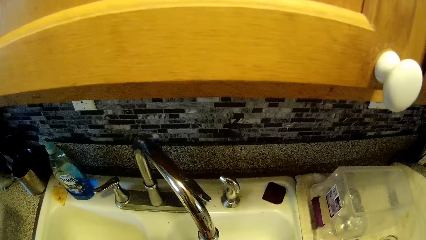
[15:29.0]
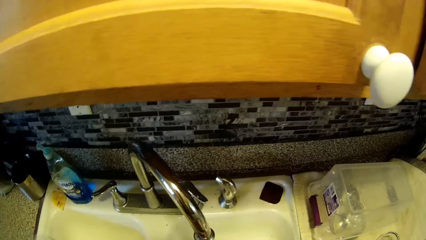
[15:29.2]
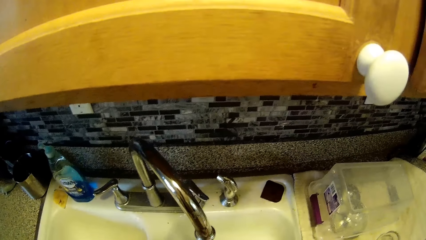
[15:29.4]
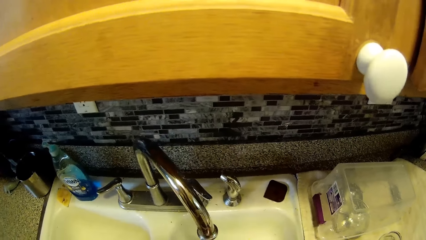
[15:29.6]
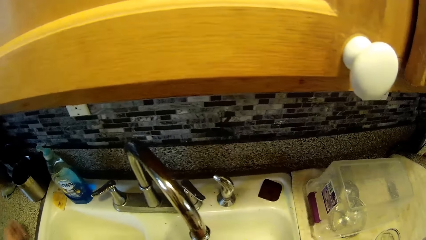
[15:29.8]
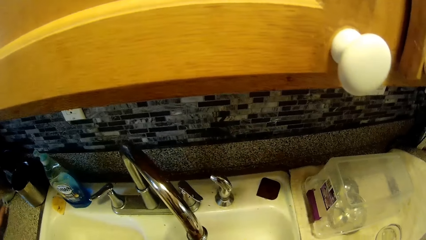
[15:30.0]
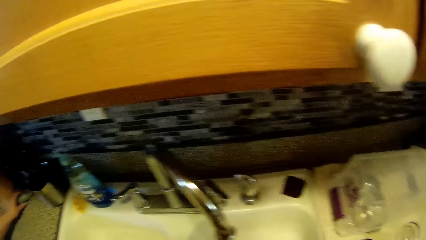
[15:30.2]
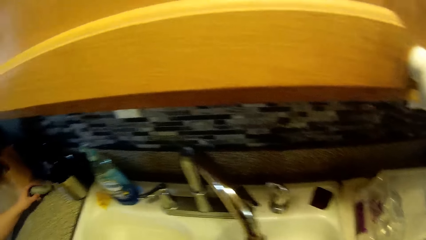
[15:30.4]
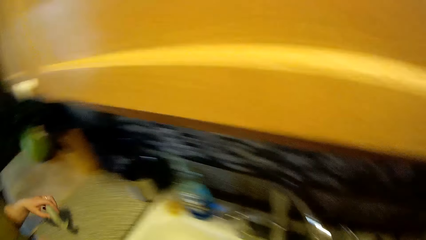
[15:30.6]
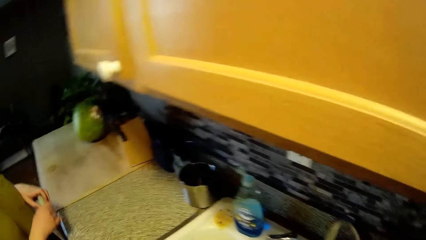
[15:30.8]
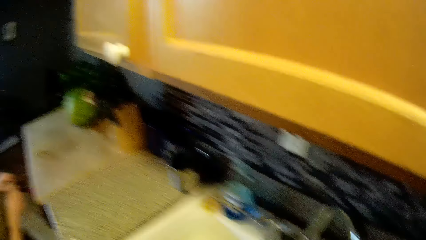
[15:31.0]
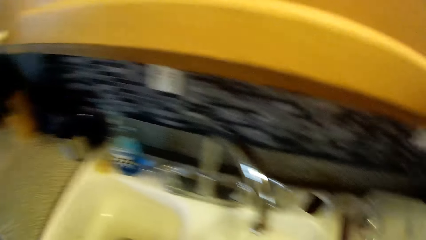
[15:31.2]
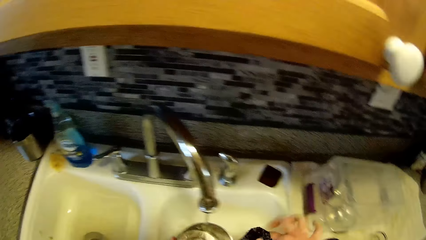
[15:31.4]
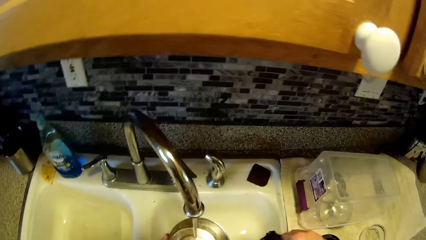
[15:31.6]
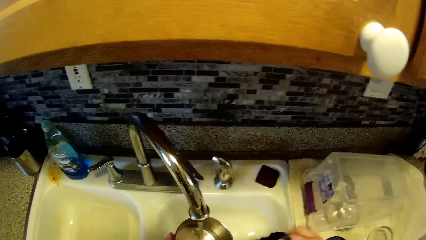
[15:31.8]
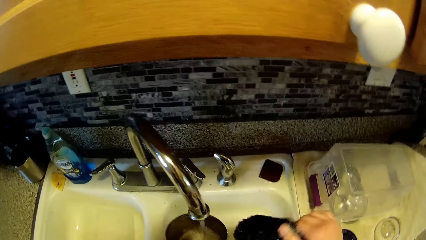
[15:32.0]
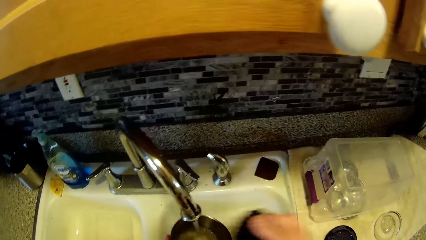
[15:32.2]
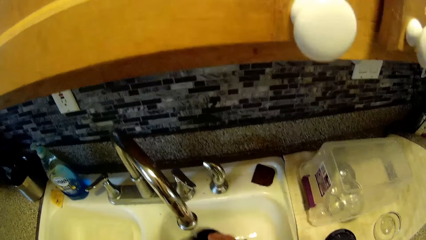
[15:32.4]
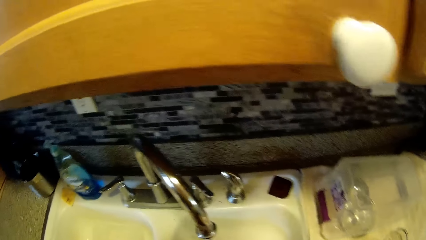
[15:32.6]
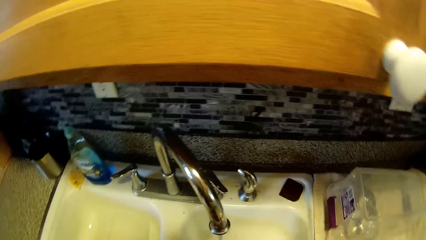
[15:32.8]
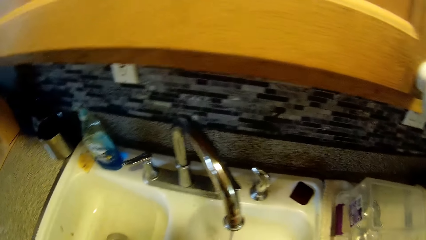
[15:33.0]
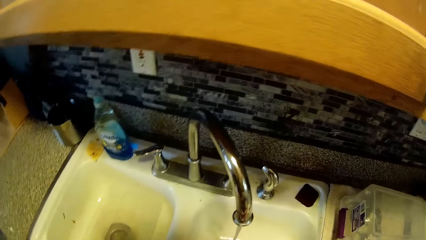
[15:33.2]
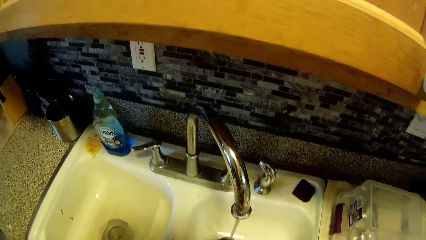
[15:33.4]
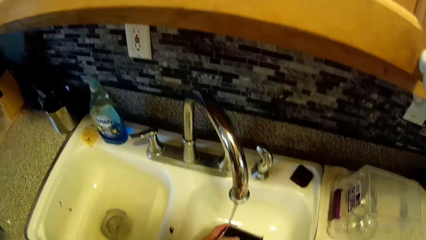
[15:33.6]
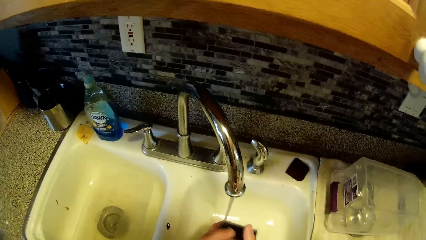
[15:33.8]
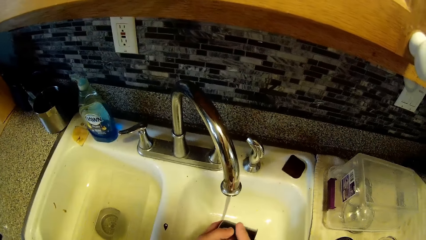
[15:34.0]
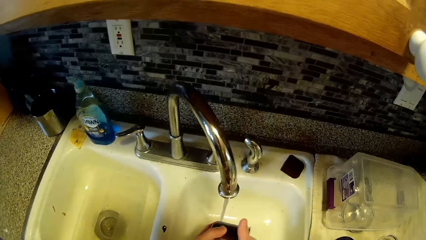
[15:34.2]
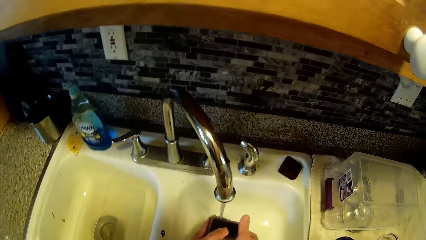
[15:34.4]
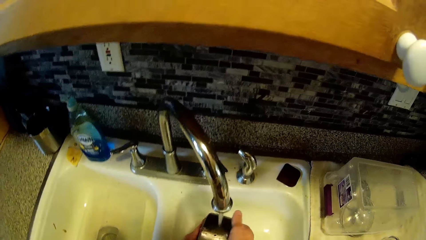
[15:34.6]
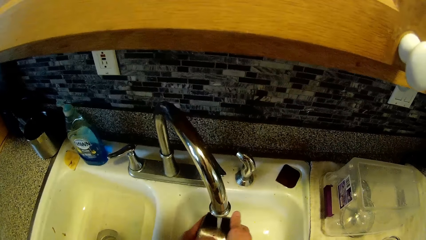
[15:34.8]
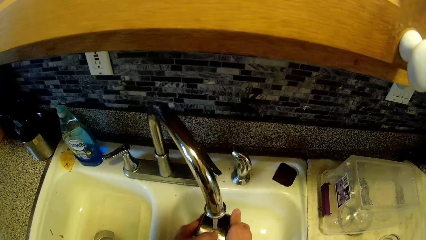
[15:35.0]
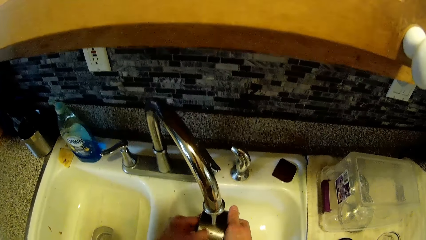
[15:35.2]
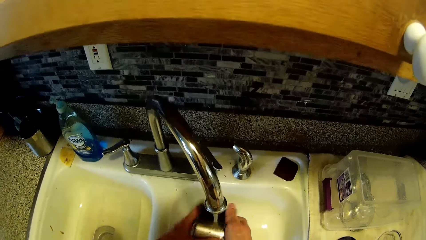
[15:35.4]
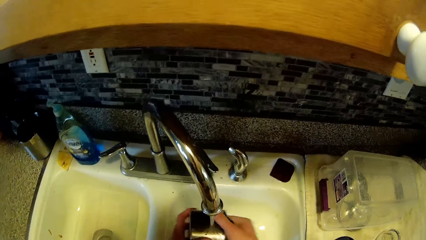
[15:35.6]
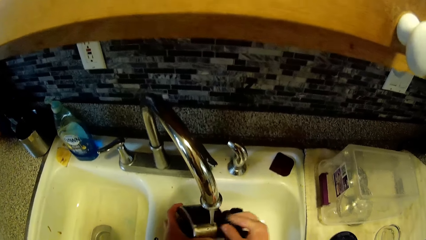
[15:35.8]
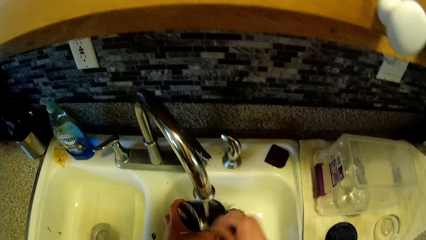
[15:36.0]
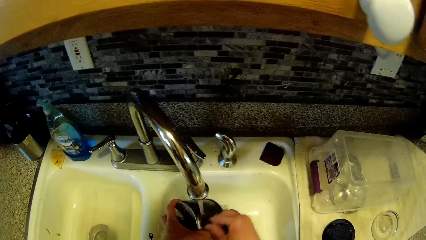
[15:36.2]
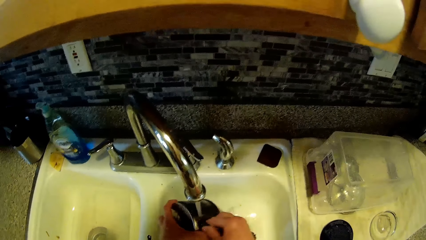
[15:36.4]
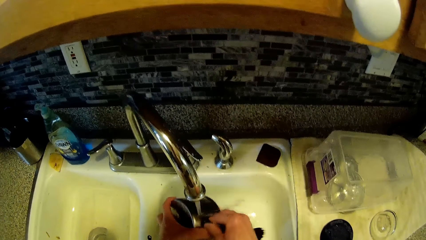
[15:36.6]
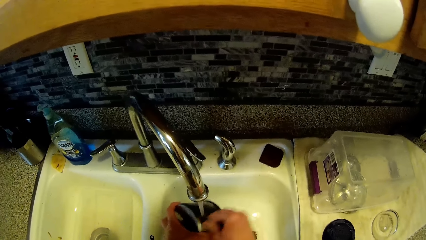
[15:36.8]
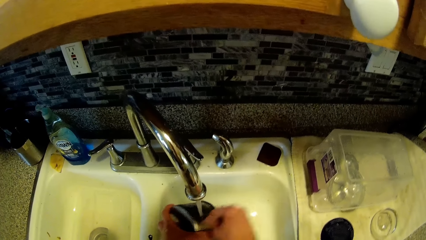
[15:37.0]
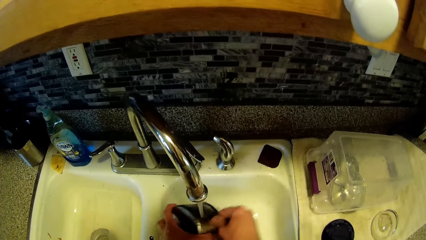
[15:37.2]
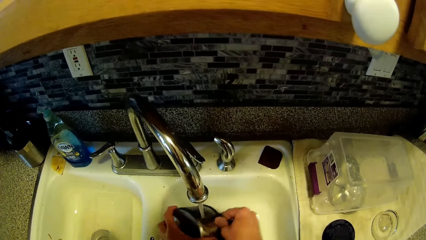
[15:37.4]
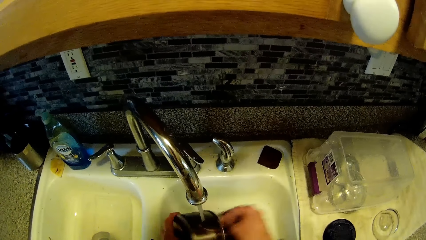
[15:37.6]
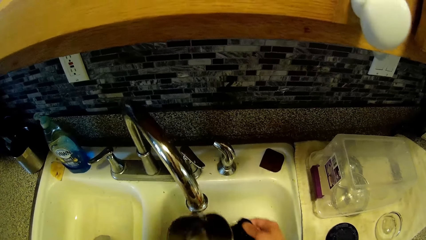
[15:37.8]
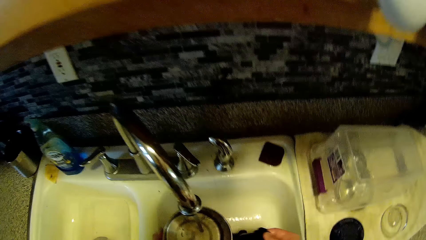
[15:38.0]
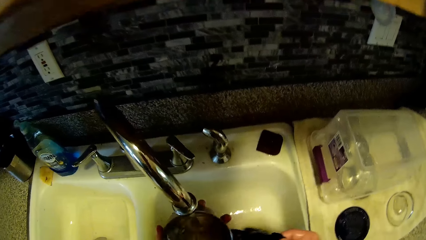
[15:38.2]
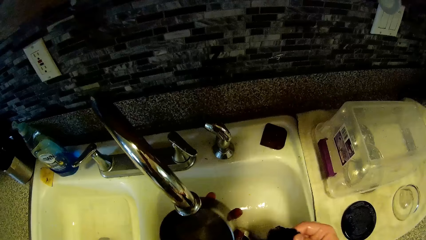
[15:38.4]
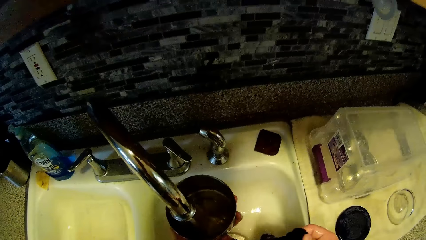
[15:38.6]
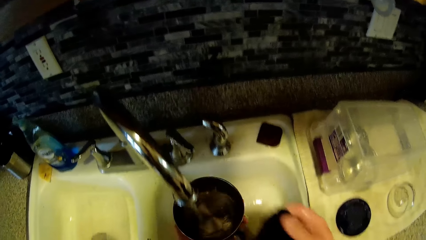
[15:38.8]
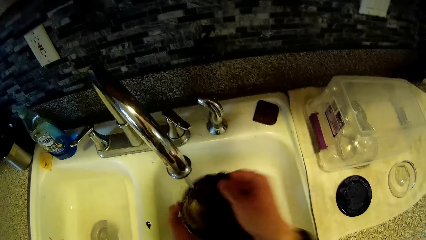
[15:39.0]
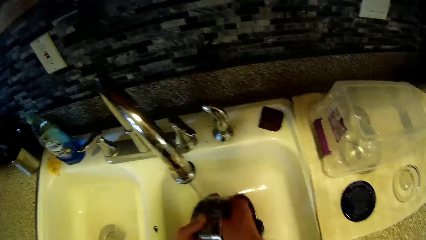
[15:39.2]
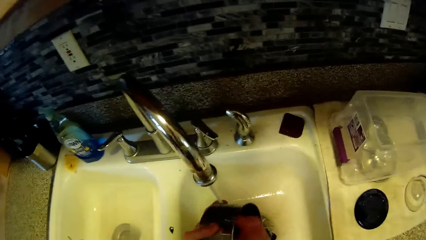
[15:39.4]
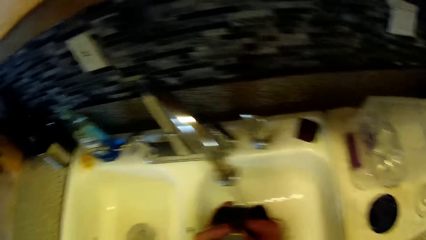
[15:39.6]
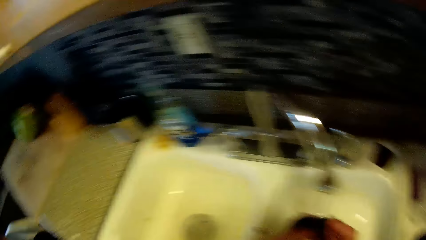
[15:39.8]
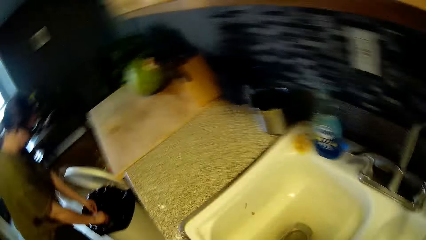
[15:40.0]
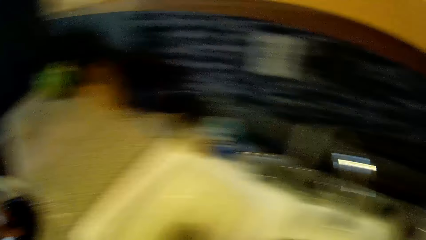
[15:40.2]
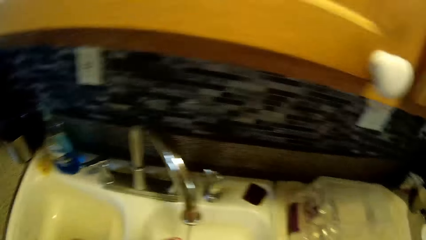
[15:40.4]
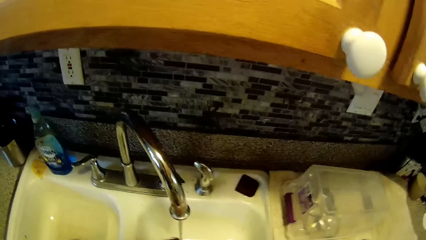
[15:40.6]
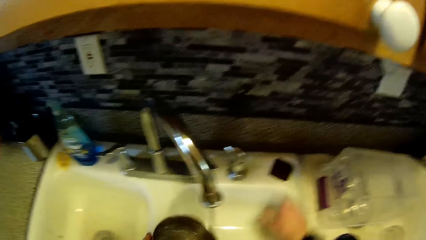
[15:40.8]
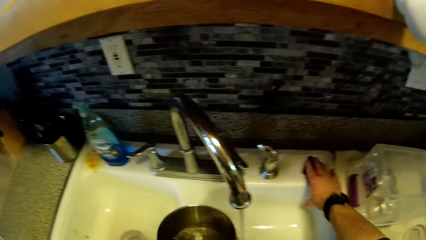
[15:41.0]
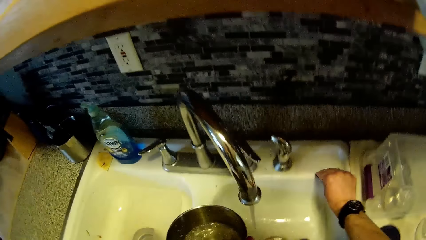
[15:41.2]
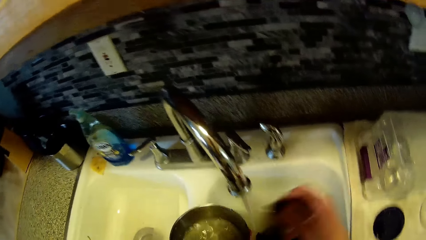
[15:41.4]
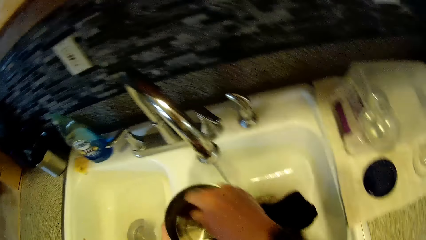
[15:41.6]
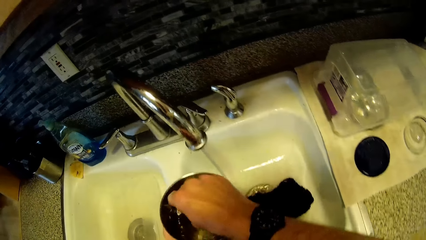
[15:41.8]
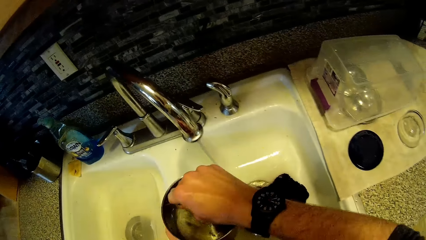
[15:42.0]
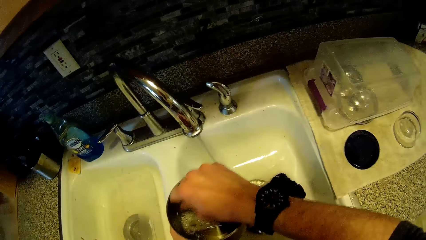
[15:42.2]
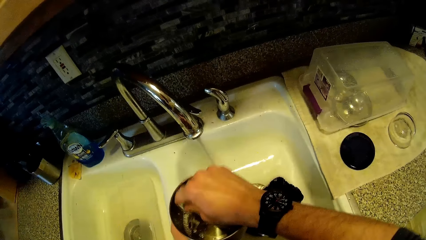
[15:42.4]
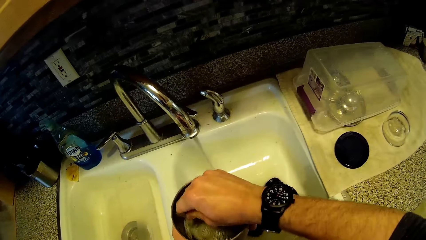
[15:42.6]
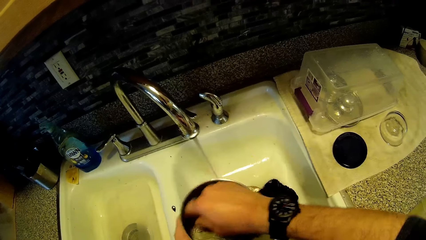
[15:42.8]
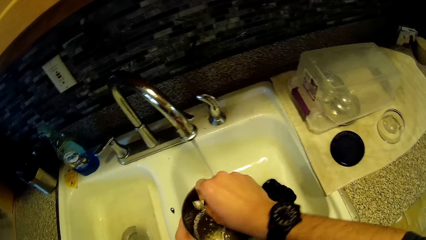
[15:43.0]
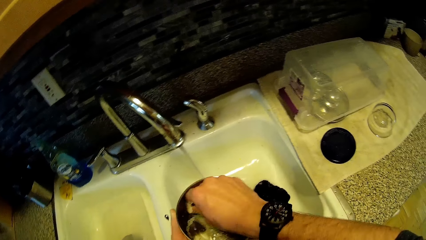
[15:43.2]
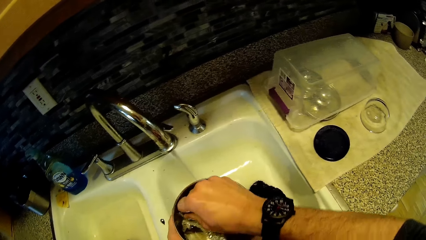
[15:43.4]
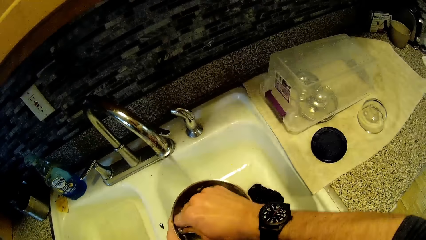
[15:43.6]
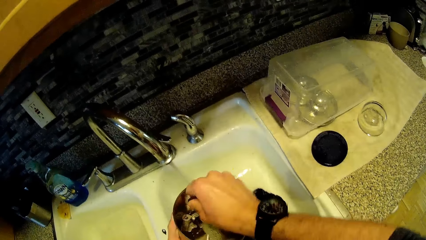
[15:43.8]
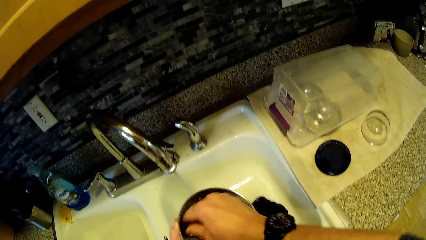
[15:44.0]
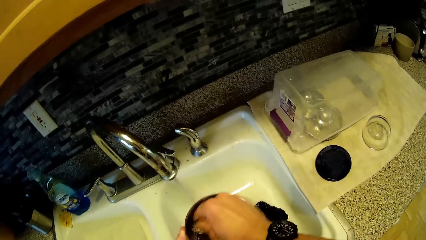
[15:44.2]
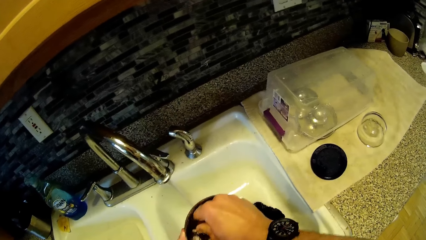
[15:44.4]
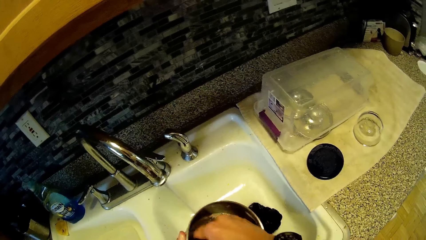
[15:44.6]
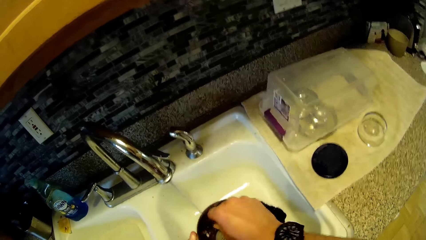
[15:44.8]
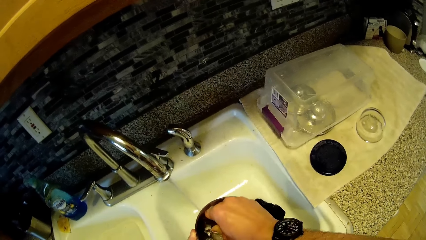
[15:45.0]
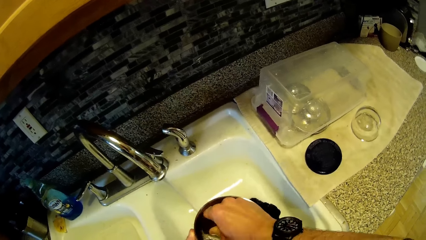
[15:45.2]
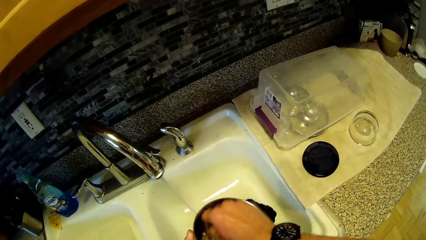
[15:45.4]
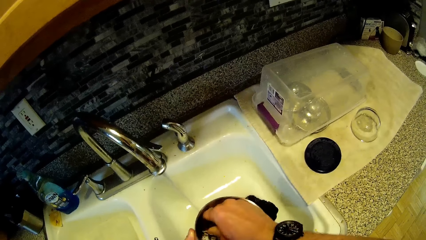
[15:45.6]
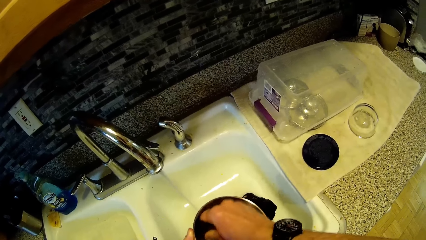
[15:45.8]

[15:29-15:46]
A woman puts a lid in the sink. The woman picks up the fruit from the sink slab and holds something with both hands. The camera wearer picks up the foam from the sink slab with his right hand. He washes the bowl.
